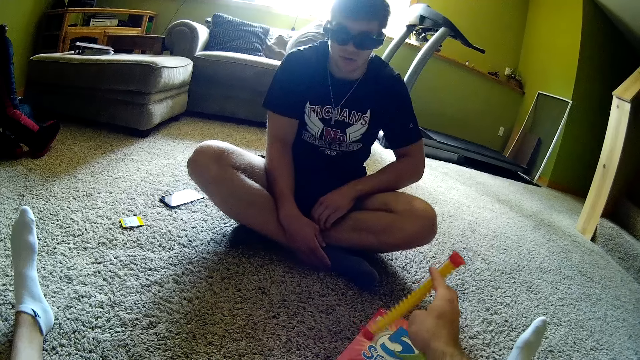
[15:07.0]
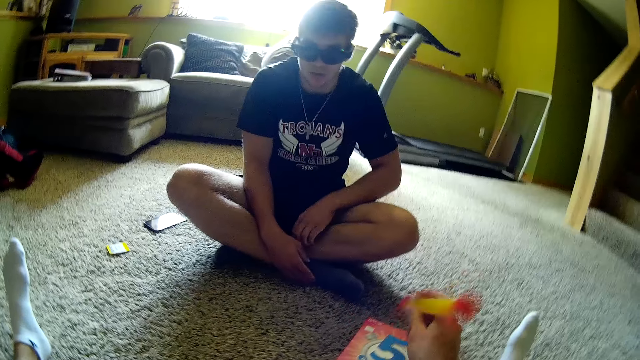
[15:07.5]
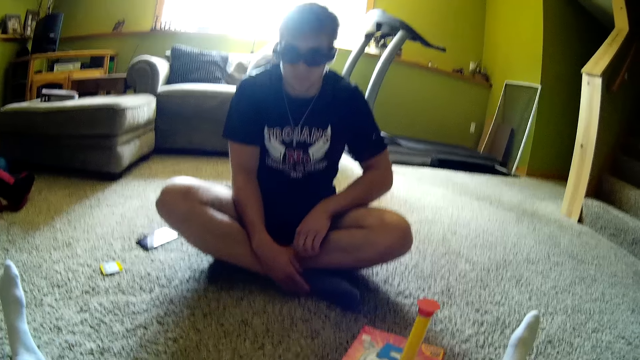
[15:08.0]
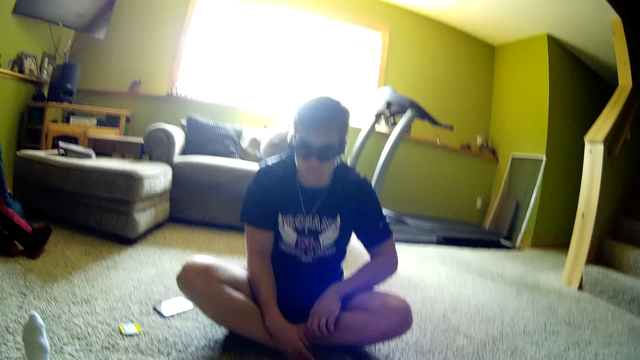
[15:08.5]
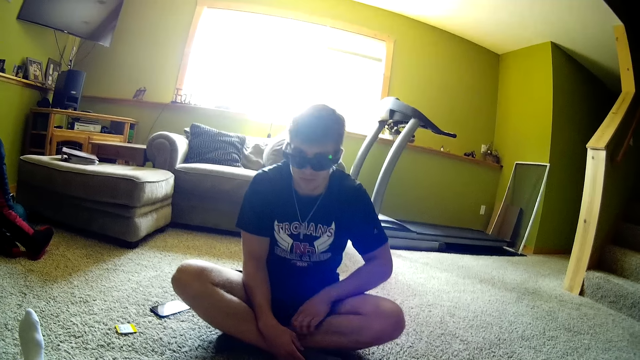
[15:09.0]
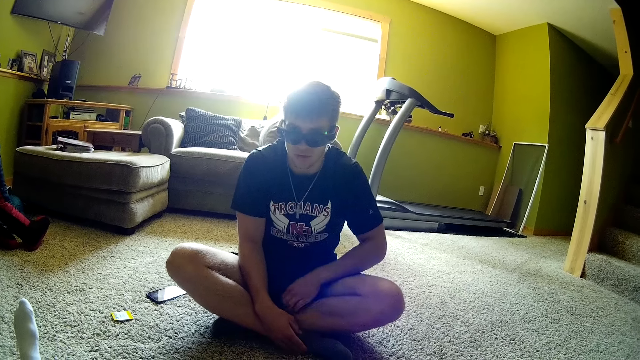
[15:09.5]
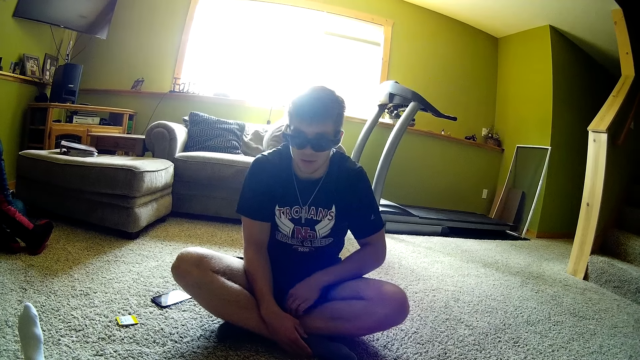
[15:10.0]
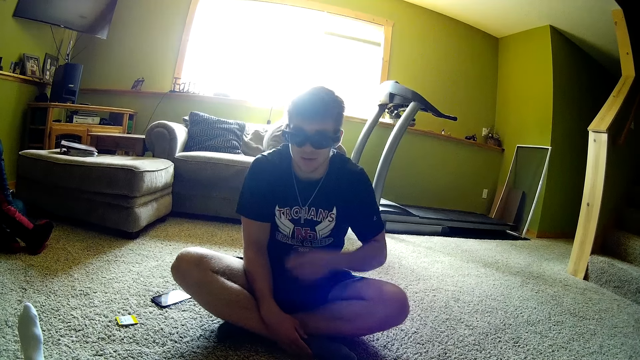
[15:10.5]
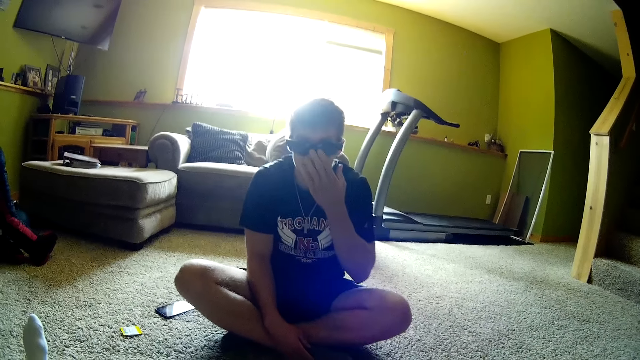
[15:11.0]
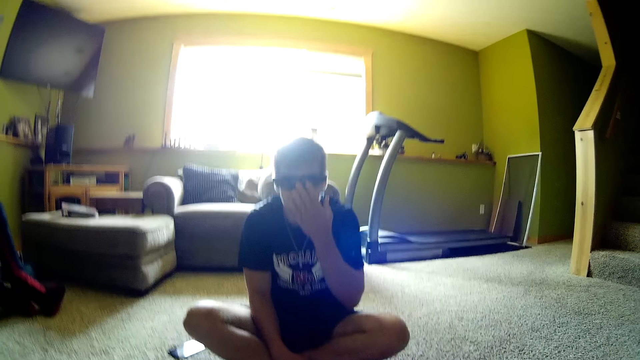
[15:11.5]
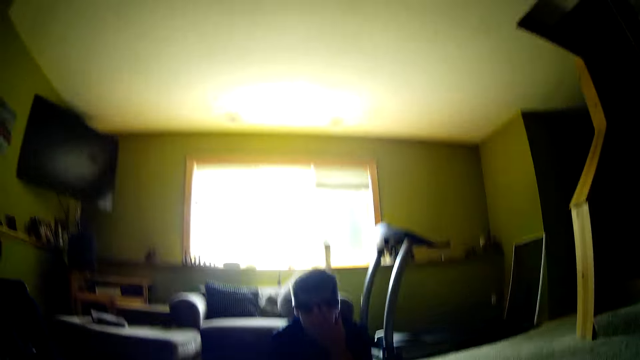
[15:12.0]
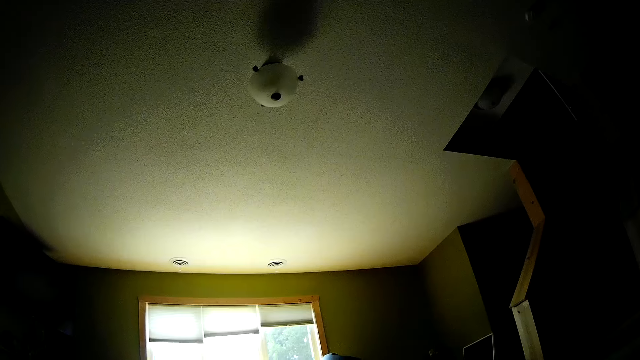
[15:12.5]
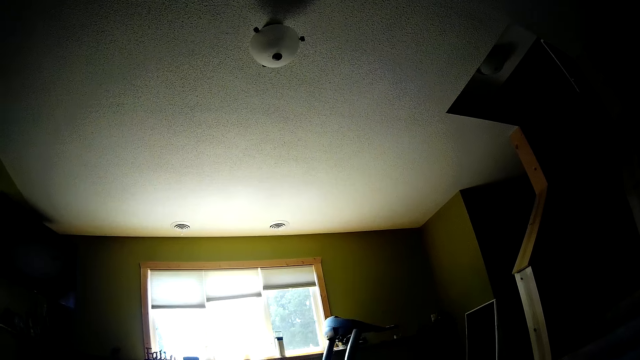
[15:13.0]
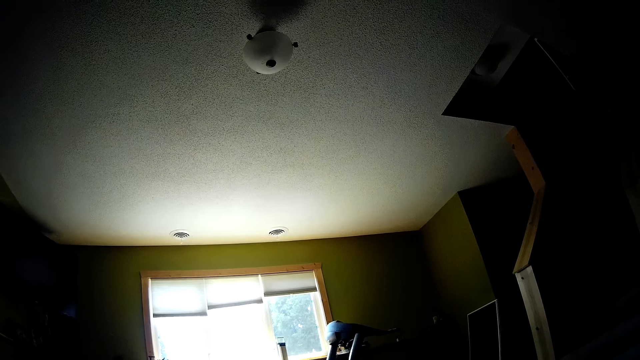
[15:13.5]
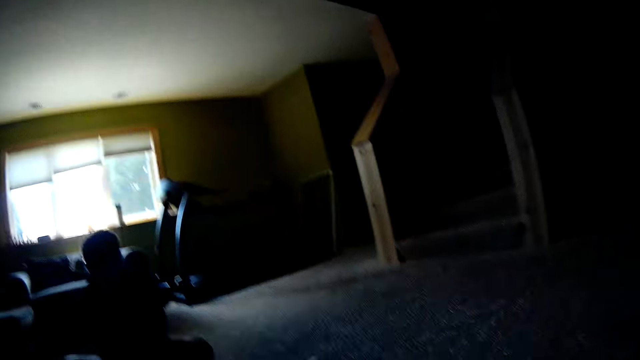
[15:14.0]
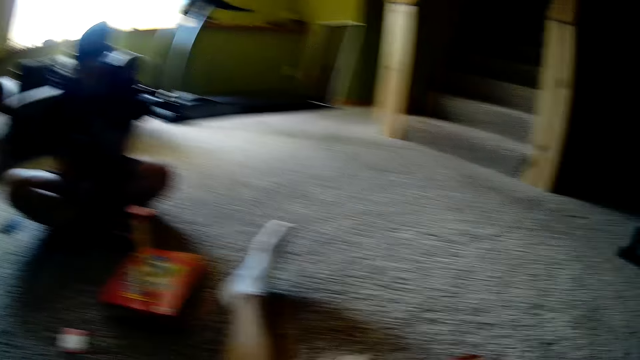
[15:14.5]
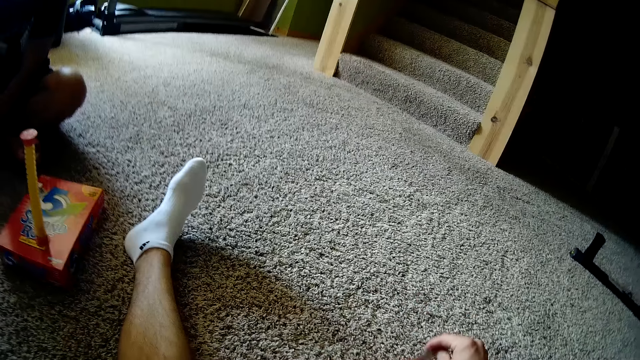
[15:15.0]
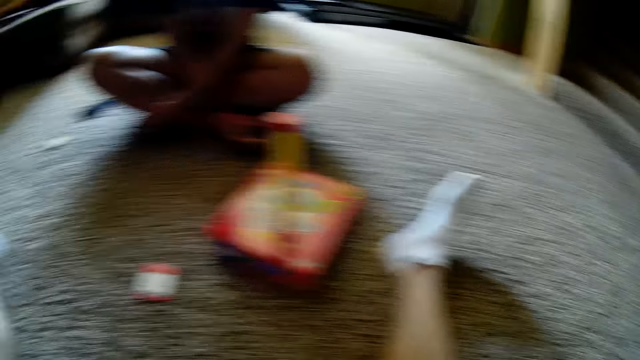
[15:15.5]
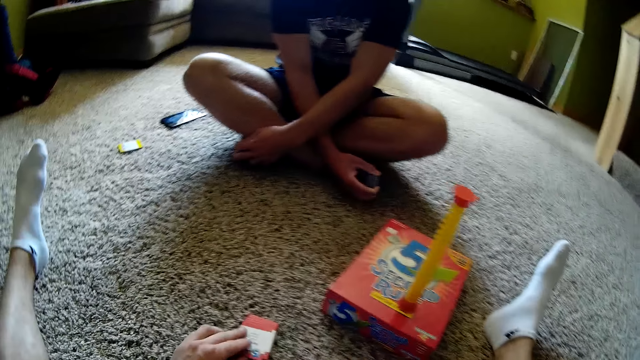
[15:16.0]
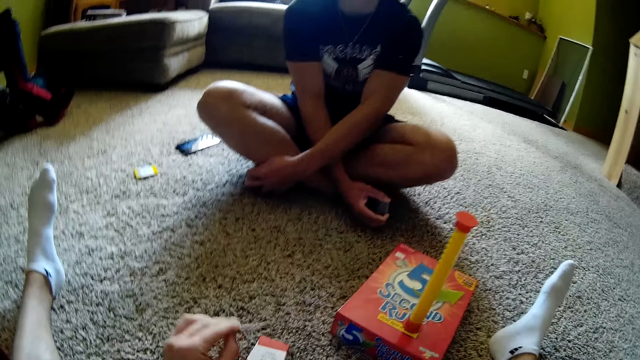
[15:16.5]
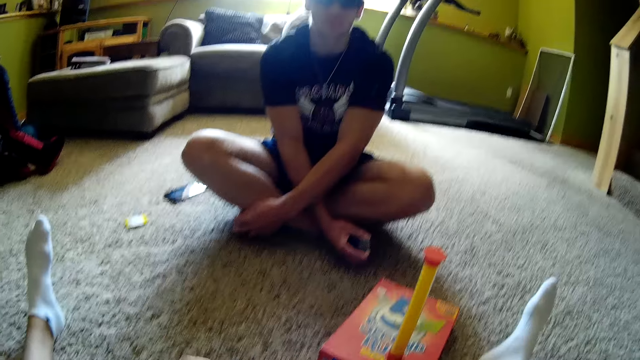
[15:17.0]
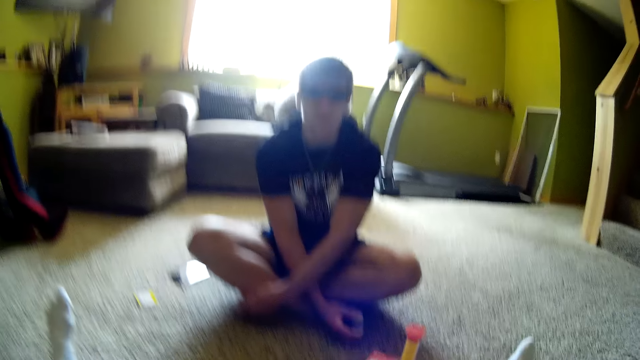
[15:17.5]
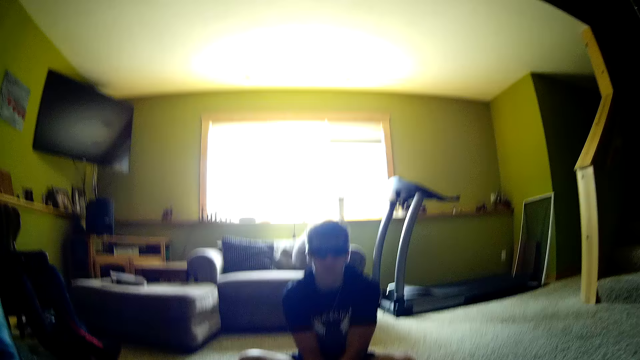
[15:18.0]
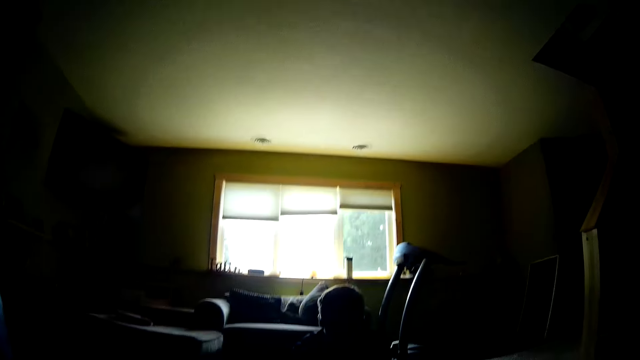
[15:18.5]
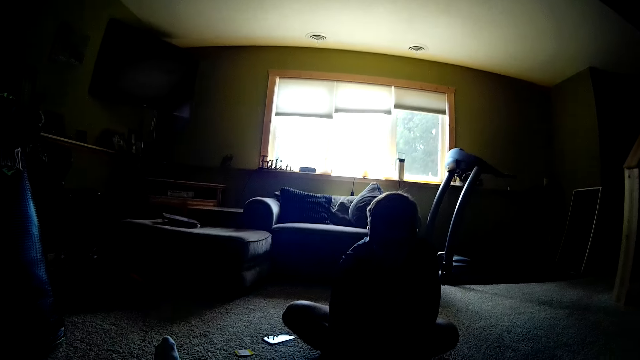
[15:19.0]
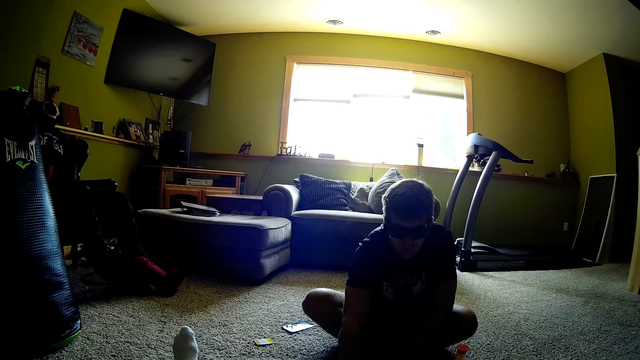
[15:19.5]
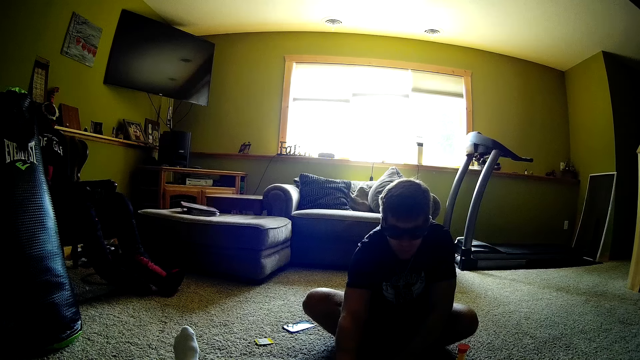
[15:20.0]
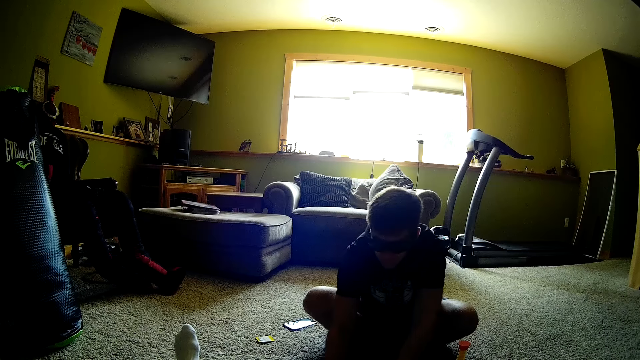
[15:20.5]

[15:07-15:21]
The camera wearer picks playing cards from the ground, turns something, and places something on the box. The man scratches his body, touches his face, and looks around. The camera wearer looks around. They place a card on the floor. They pick a card from the floor. They look around.

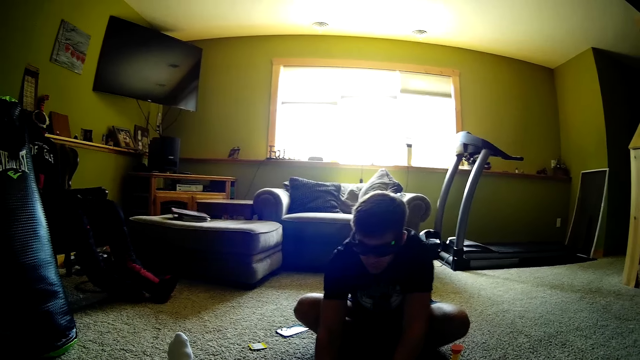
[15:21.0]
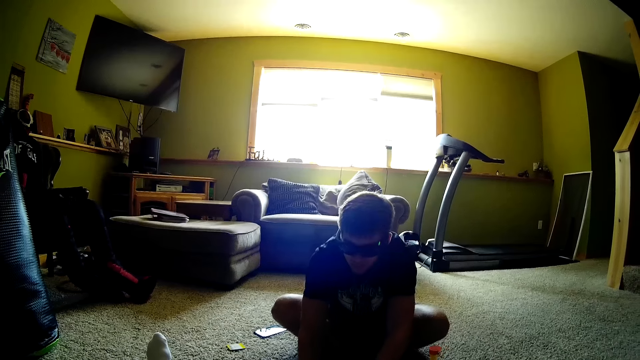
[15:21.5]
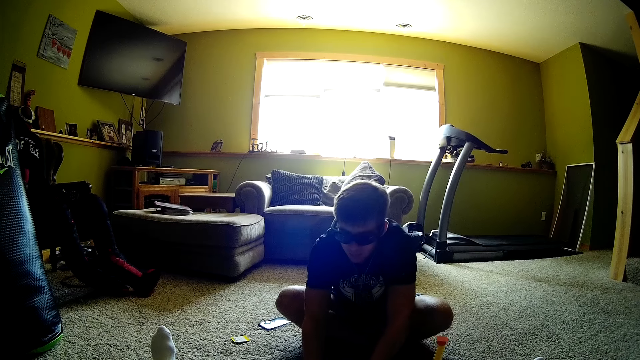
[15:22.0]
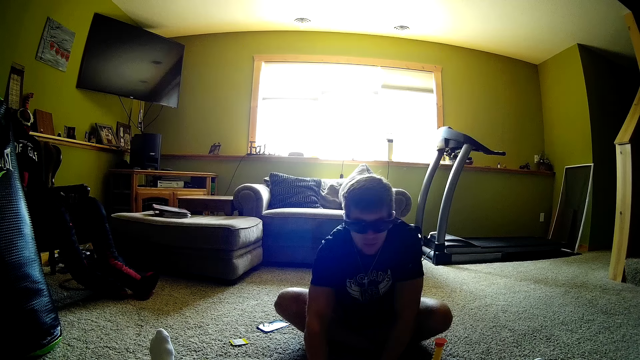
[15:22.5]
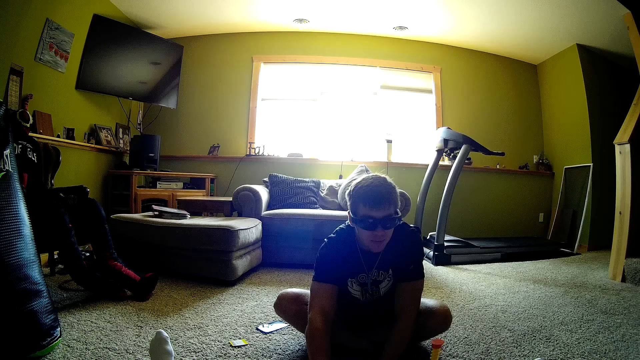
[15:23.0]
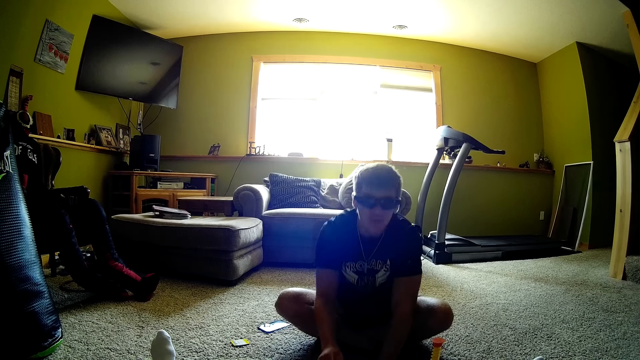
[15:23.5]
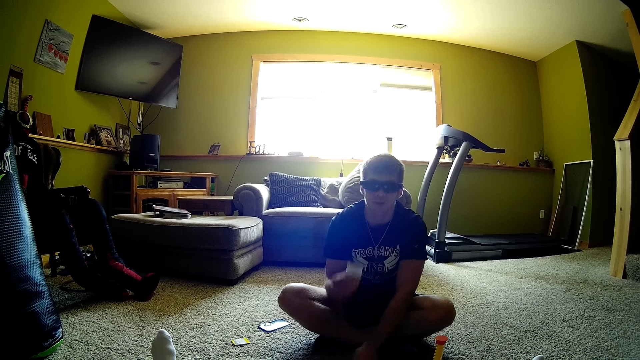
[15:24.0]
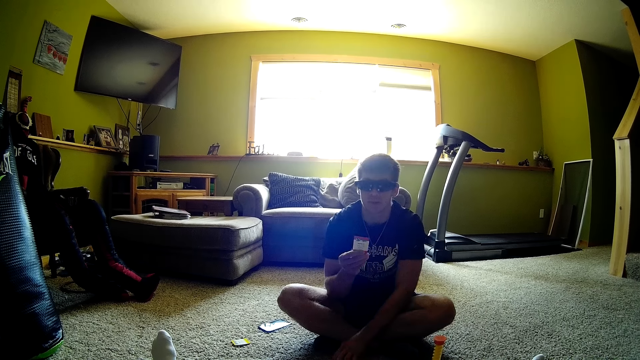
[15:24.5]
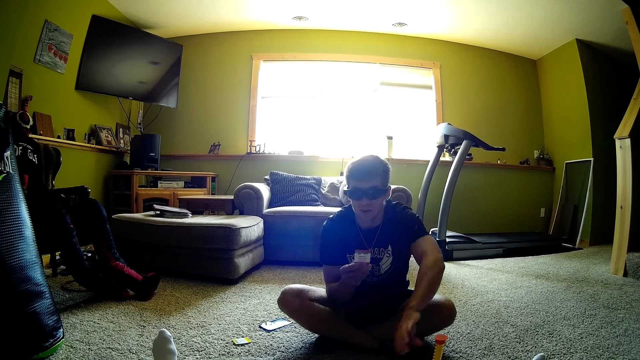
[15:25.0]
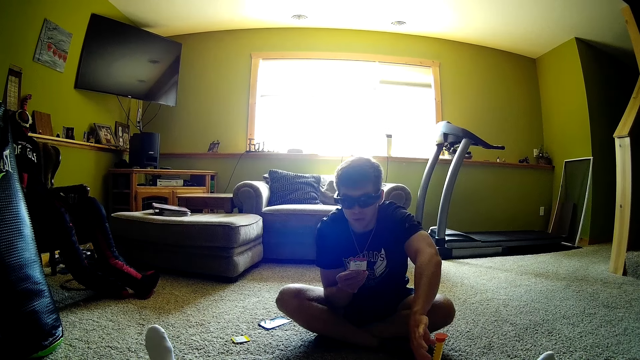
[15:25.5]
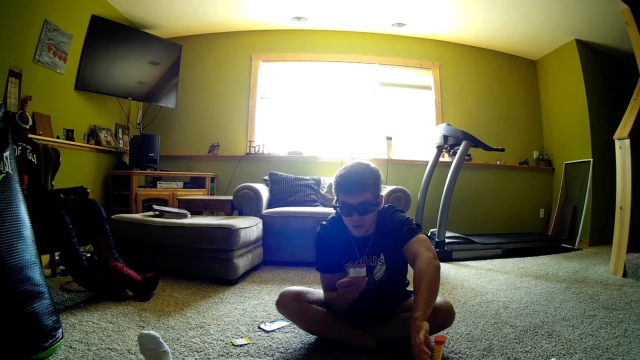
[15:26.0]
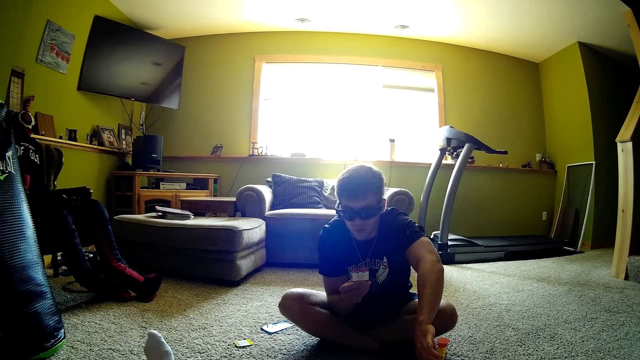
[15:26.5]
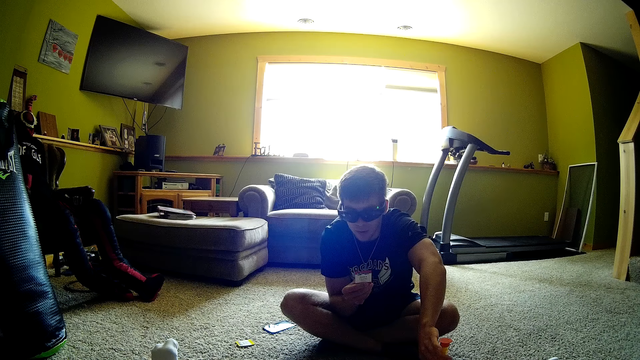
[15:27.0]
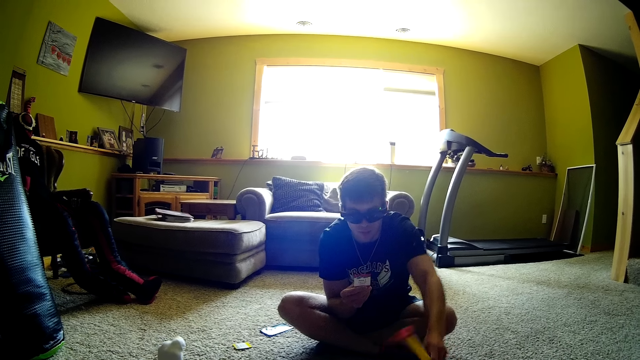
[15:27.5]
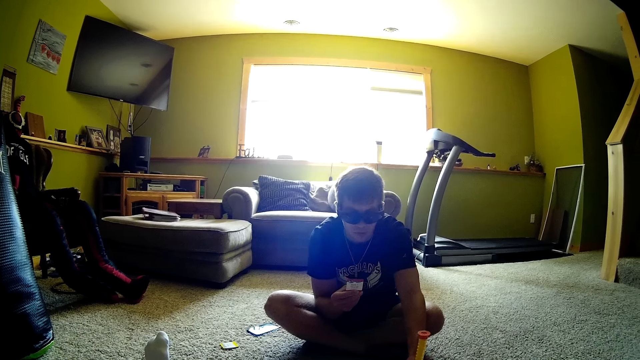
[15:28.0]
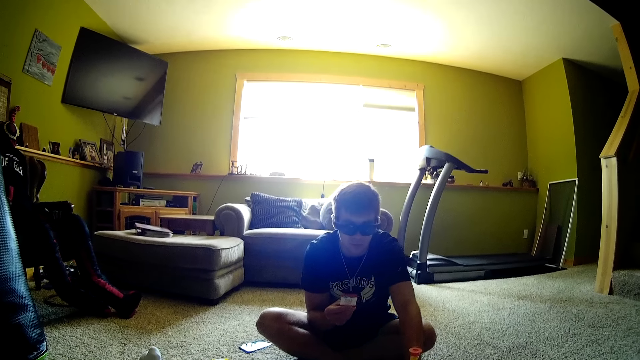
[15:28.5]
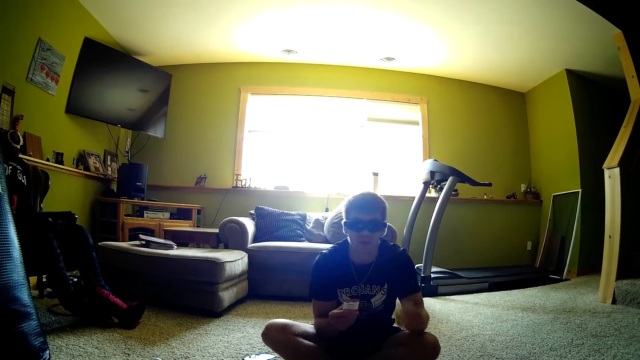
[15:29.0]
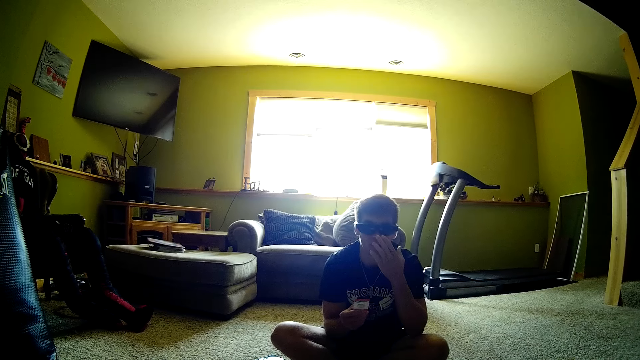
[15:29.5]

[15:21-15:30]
The man picks playing cards from the ground. He holds a card.
